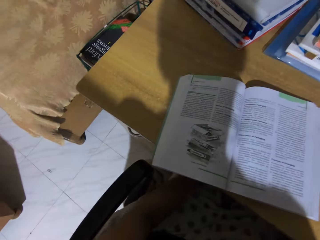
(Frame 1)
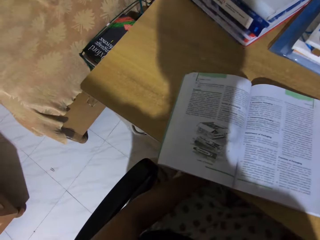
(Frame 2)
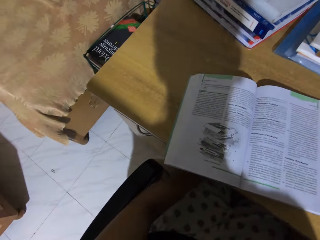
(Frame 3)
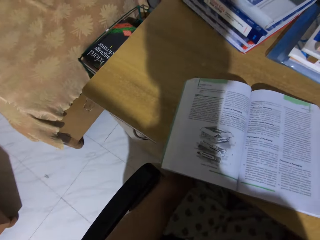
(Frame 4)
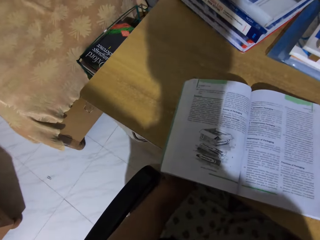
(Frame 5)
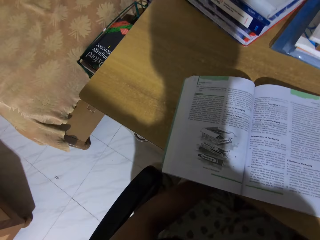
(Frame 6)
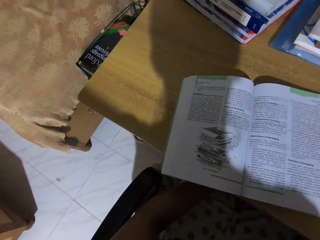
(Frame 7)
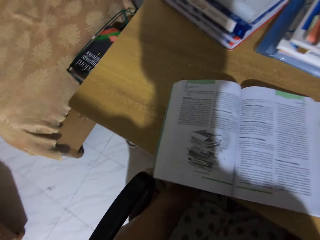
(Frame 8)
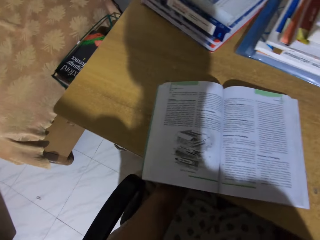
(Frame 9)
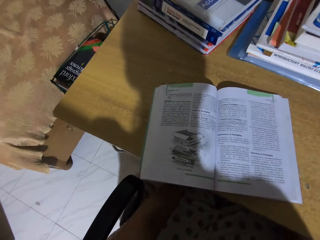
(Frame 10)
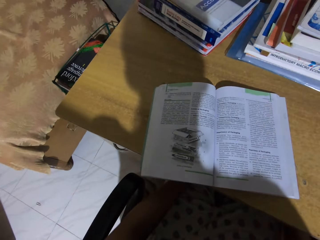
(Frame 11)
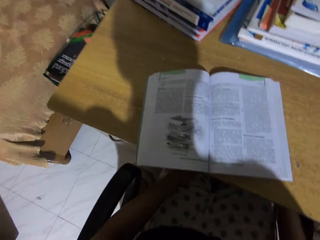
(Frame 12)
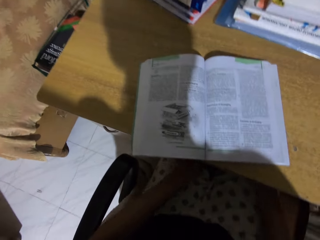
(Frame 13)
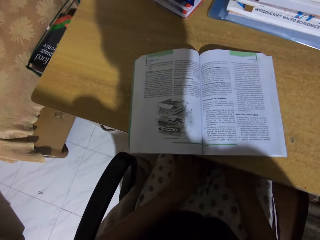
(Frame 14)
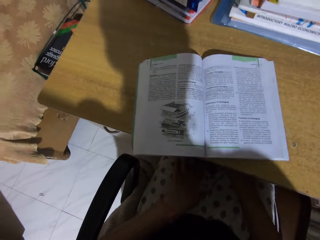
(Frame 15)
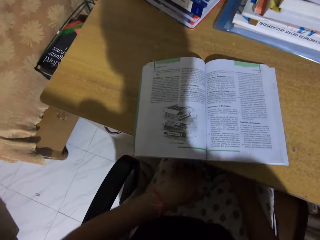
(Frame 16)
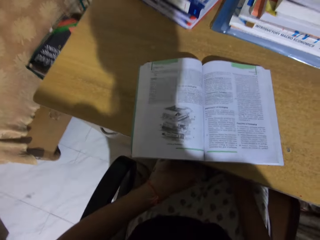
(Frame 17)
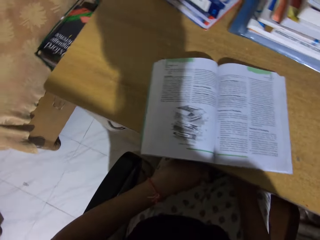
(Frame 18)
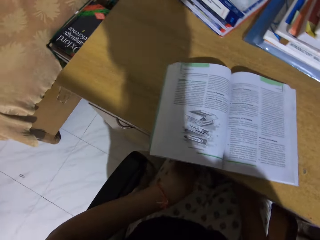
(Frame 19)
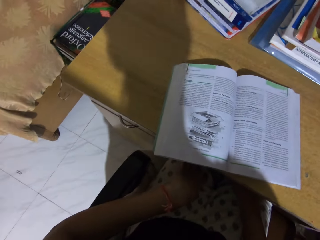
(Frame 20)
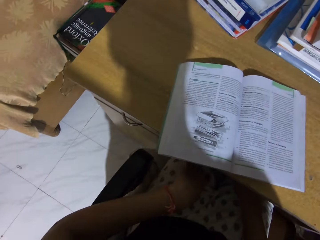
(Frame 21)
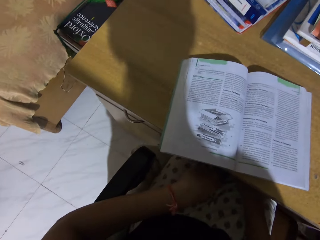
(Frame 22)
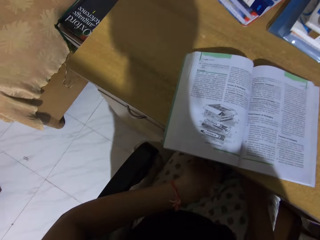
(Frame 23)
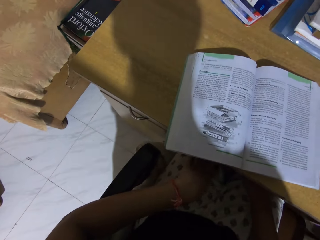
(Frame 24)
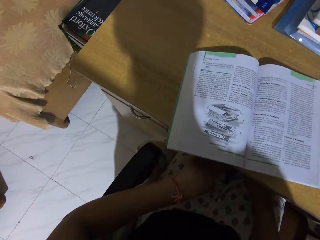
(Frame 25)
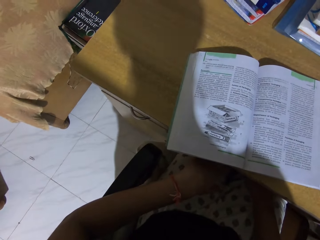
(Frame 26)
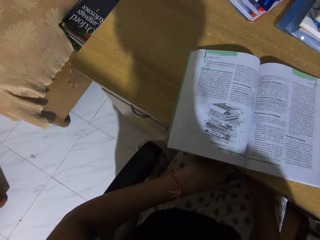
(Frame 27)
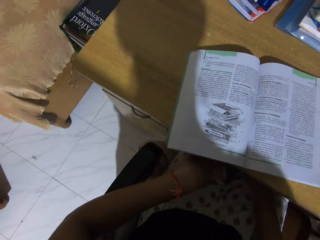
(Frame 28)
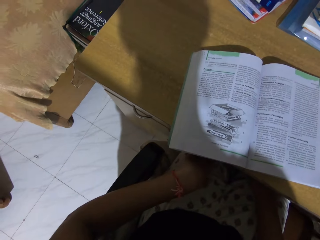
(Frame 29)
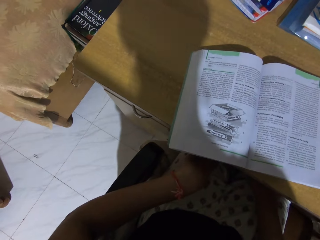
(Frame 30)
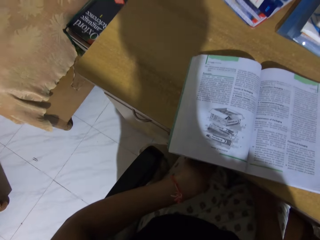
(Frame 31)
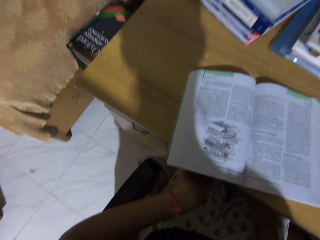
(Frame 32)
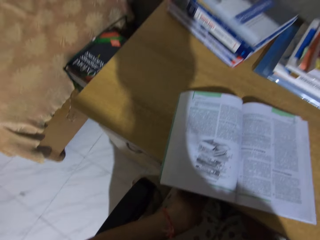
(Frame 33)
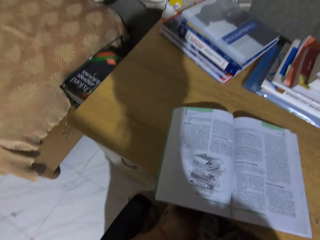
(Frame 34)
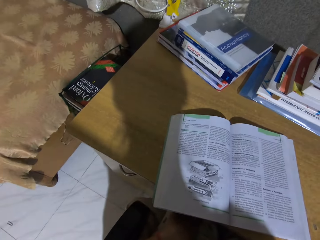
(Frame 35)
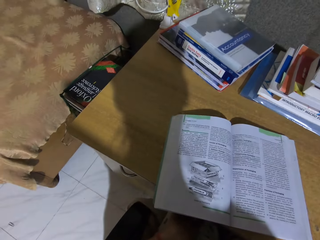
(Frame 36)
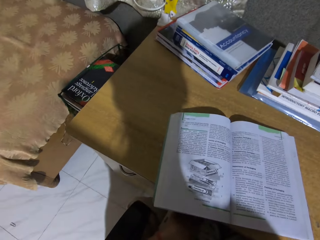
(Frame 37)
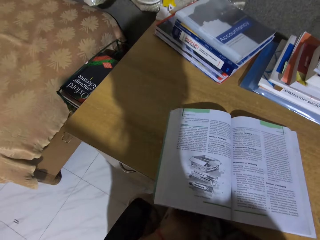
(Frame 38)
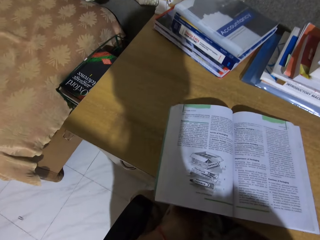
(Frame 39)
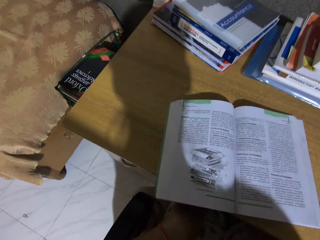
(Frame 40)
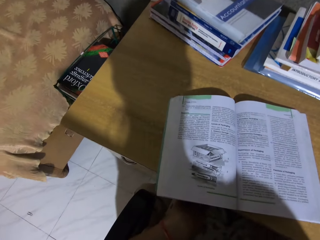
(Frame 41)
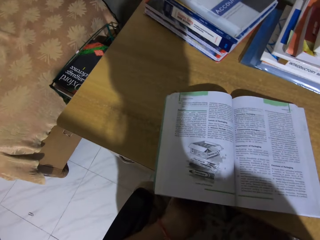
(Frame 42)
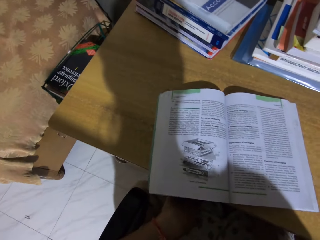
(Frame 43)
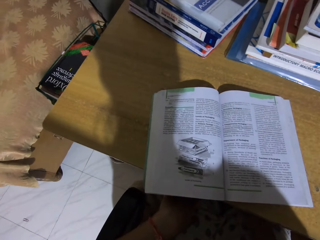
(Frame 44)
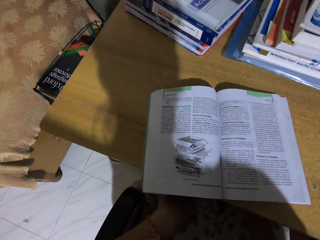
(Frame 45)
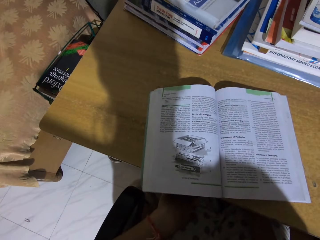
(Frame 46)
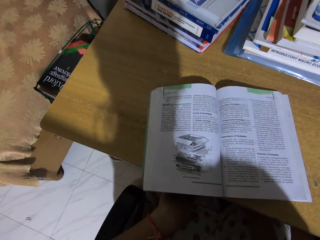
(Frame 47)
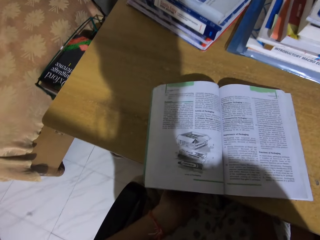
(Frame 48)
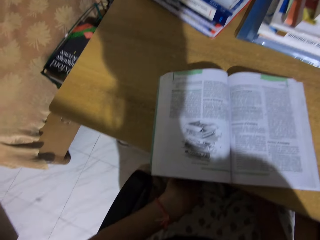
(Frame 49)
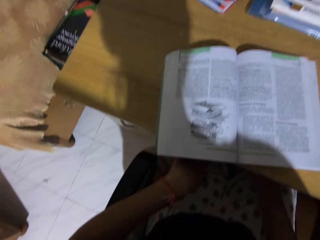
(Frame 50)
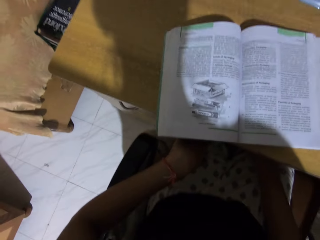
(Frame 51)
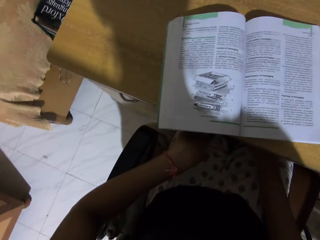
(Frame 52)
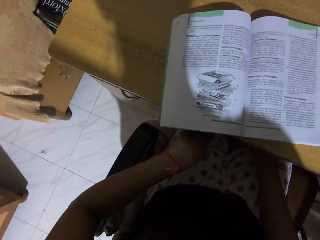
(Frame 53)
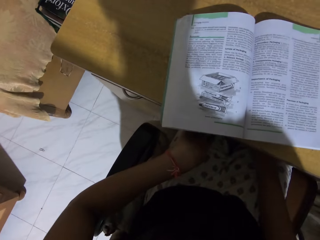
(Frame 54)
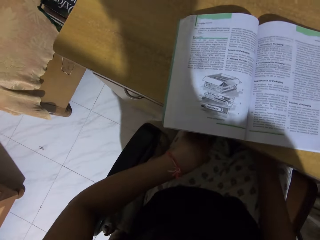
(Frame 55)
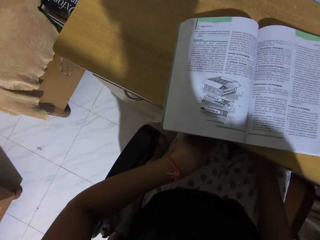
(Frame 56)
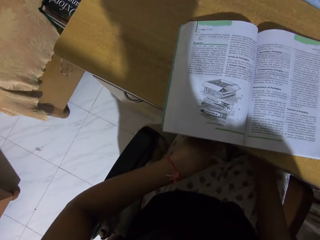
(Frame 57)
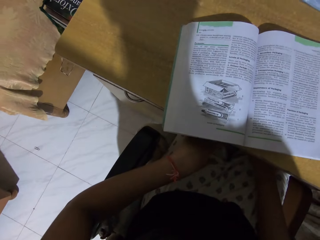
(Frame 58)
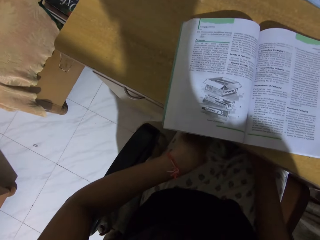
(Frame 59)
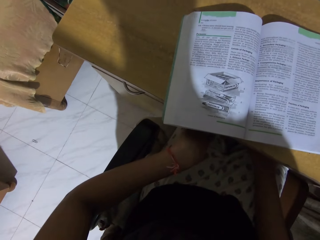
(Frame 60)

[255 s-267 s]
The camera wearer reads the book.

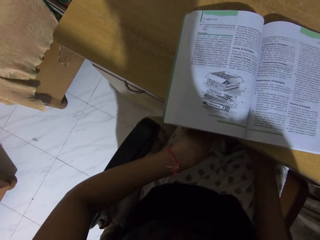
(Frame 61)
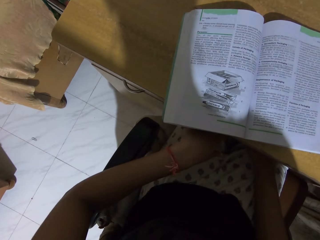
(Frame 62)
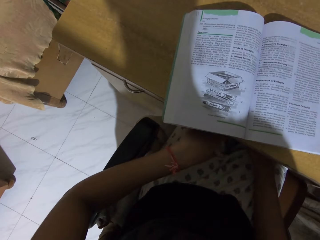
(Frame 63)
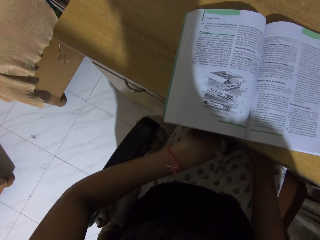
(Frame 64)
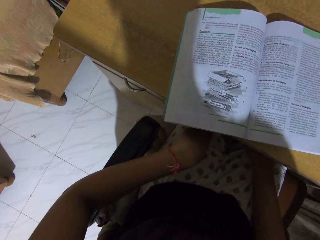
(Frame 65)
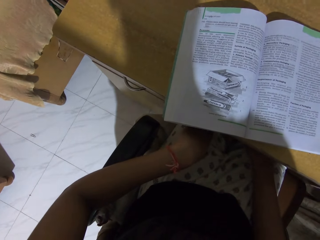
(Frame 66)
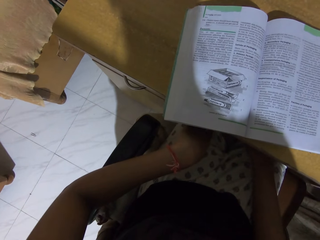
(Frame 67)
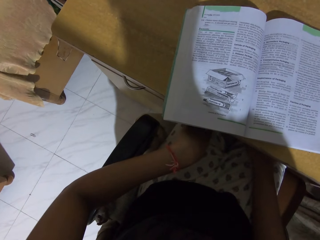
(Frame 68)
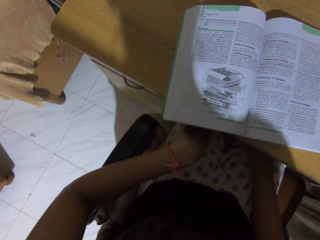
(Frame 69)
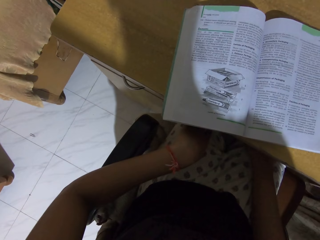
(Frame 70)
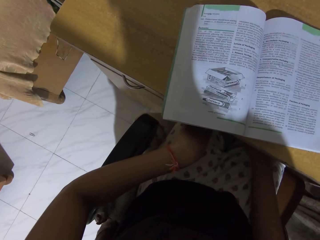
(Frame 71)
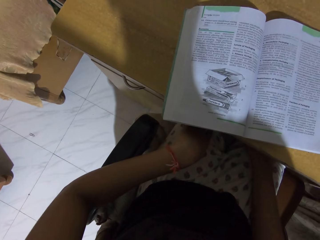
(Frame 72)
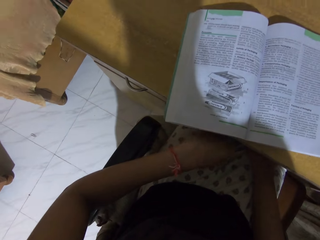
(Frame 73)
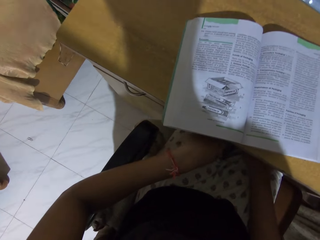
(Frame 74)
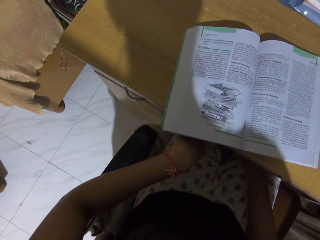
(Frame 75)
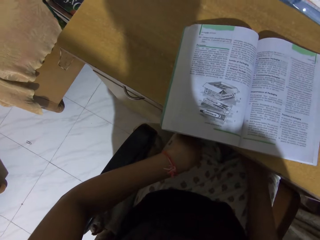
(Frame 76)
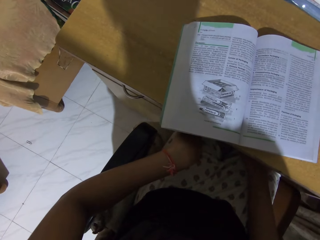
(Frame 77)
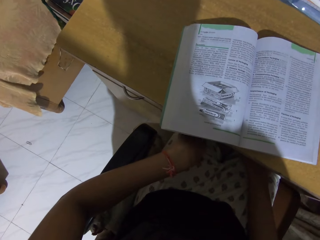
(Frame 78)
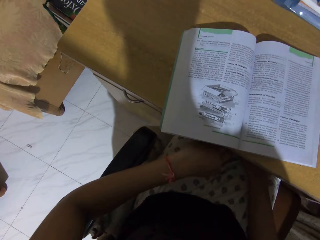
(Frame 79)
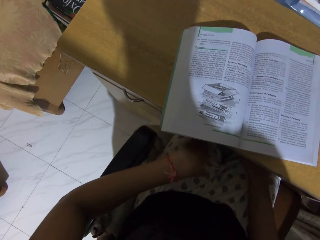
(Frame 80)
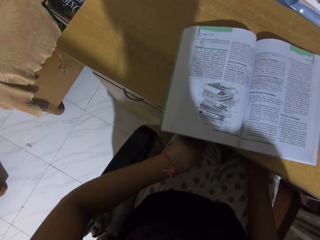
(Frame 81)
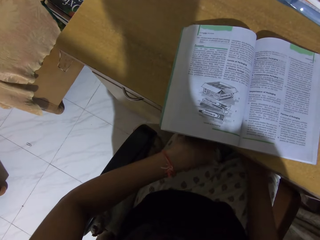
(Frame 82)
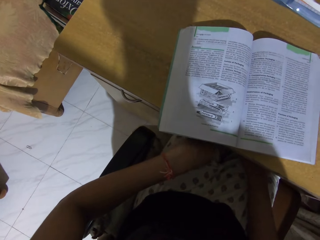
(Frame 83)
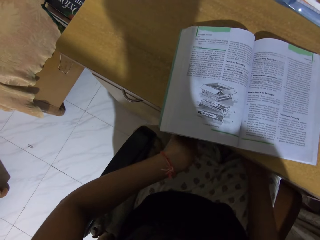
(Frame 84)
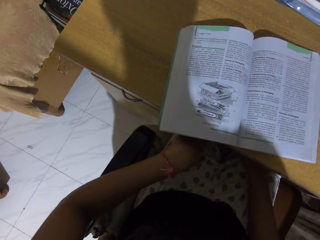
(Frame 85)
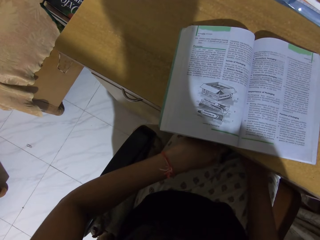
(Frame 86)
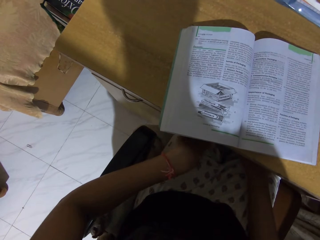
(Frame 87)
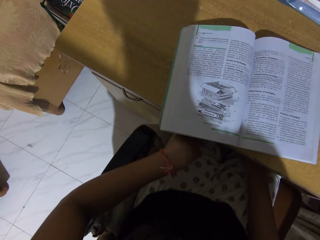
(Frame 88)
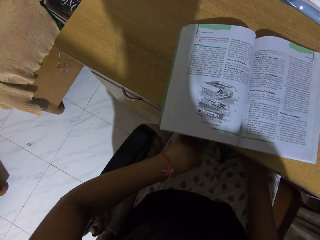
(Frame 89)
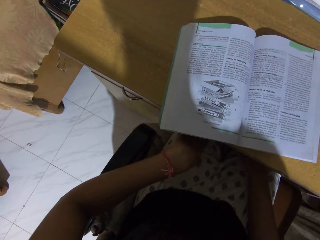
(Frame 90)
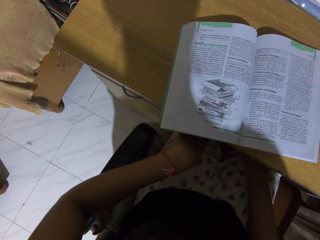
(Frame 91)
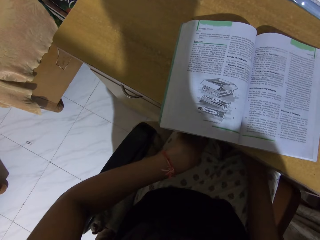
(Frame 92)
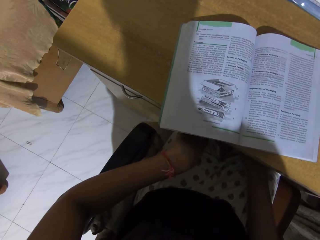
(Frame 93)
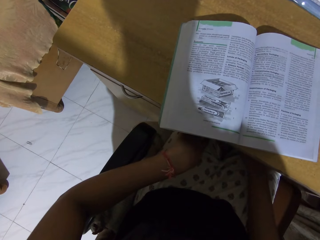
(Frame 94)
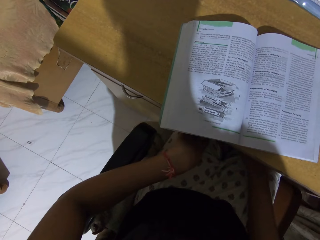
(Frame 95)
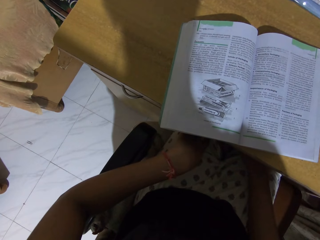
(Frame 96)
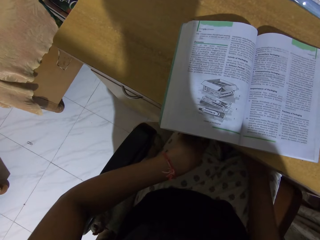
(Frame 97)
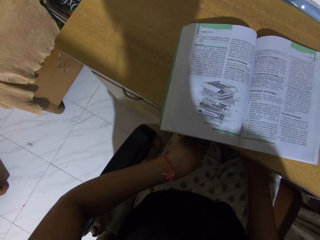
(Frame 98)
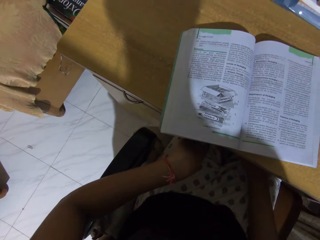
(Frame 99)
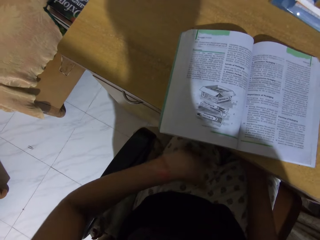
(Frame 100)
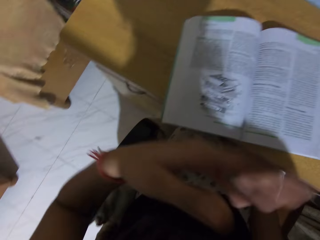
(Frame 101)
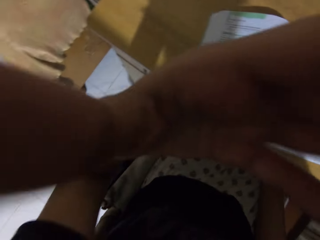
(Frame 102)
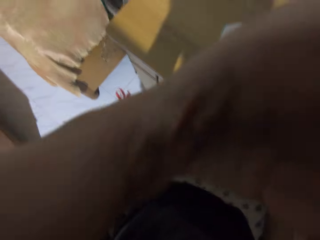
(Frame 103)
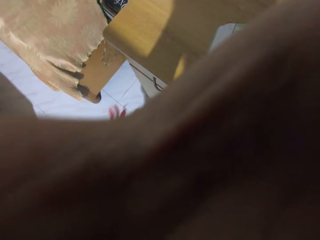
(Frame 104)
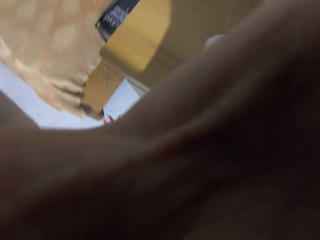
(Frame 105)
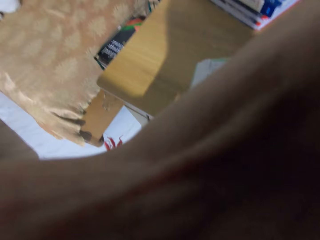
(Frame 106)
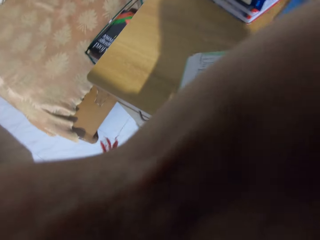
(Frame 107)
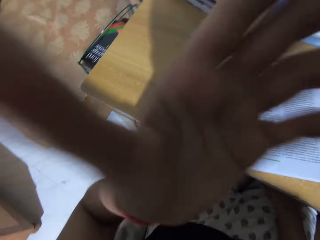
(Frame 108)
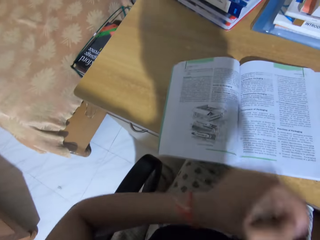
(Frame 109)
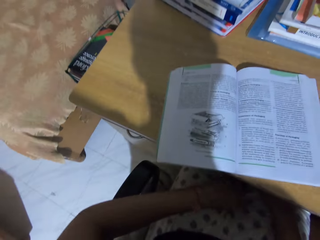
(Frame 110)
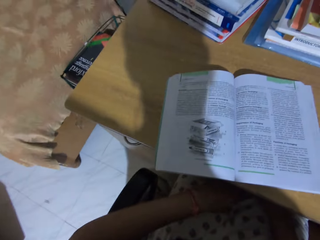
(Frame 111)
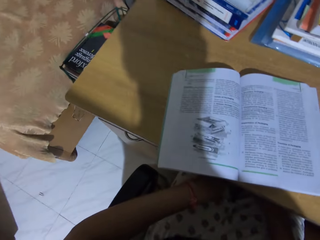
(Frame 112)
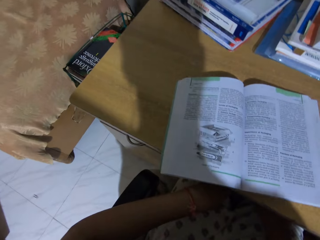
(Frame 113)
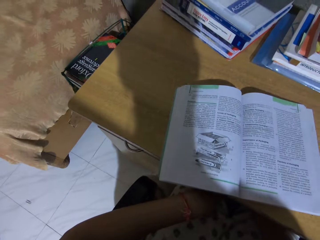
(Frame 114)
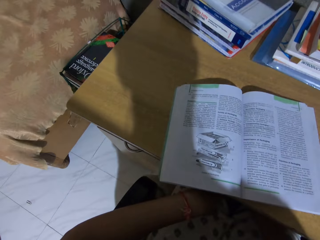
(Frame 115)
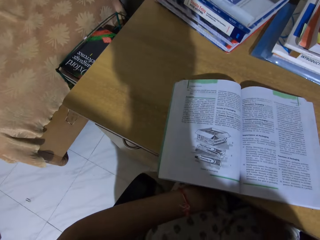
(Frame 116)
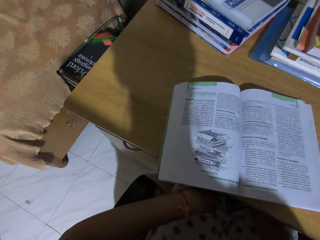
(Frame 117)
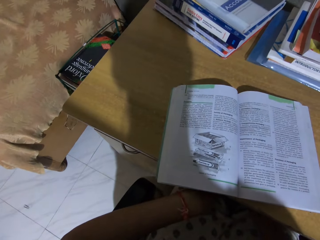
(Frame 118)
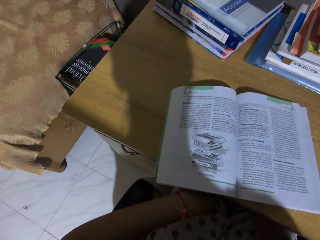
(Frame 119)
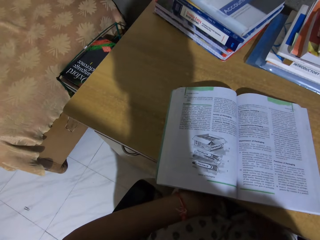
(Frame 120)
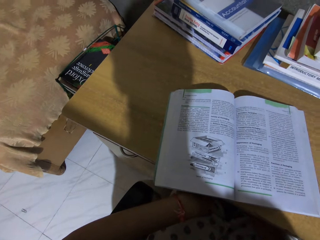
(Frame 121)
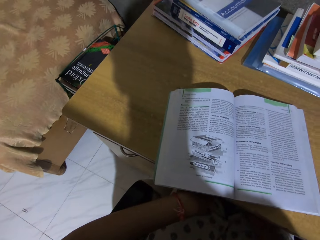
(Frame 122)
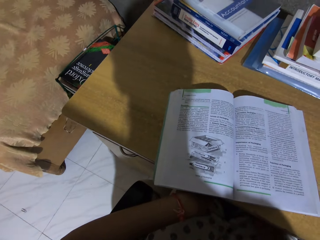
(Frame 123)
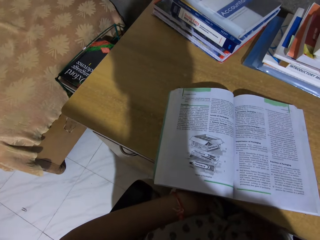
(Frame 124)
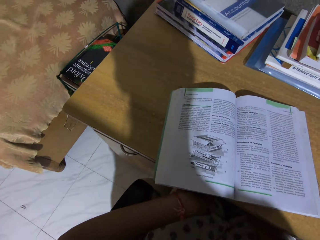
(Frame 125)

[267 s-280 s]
The camera wearer touches the camera. They do something. They read the book.
